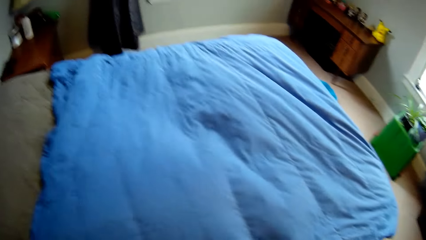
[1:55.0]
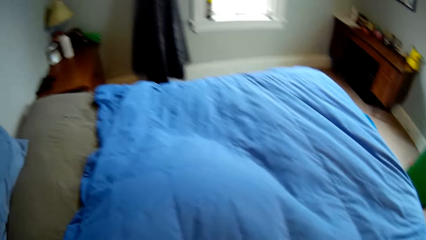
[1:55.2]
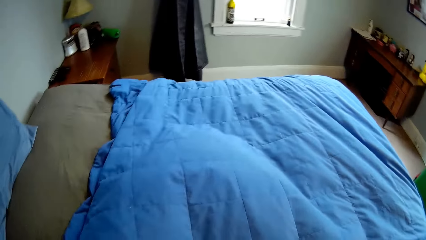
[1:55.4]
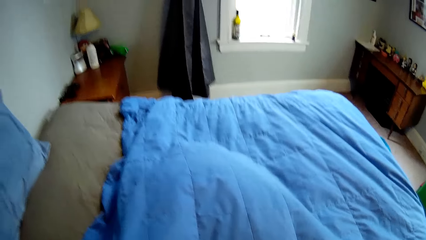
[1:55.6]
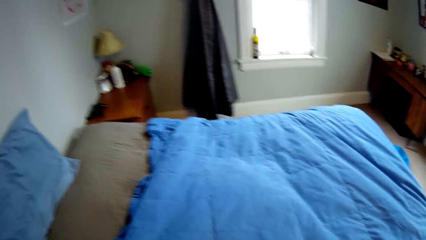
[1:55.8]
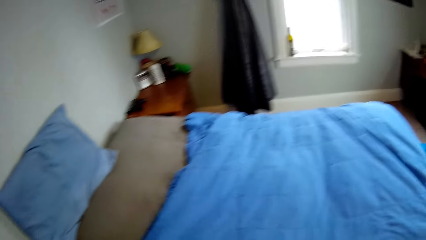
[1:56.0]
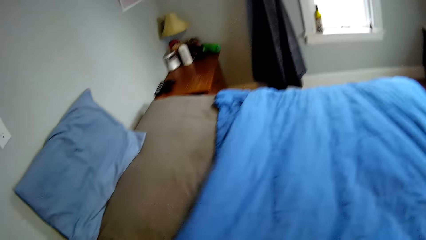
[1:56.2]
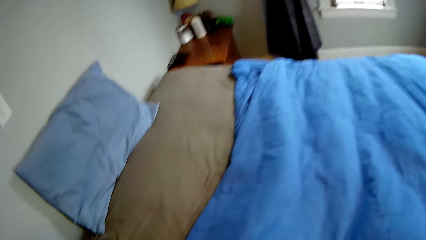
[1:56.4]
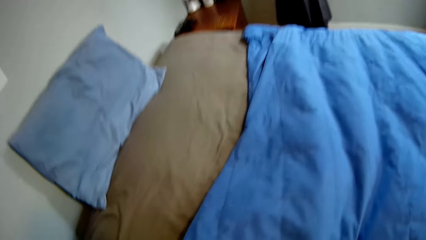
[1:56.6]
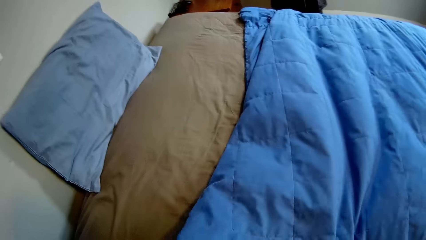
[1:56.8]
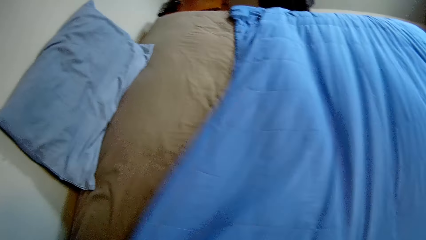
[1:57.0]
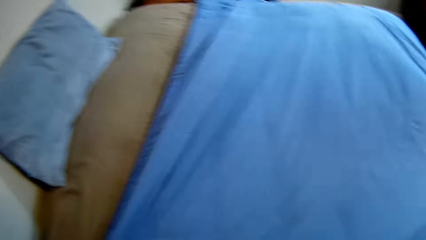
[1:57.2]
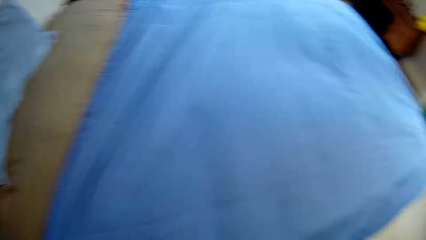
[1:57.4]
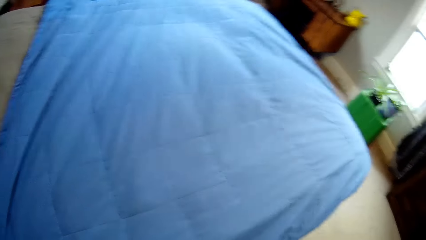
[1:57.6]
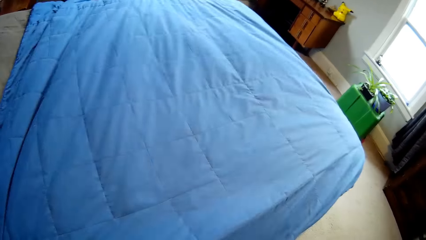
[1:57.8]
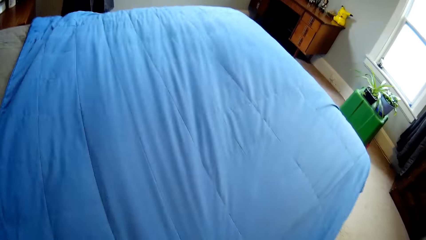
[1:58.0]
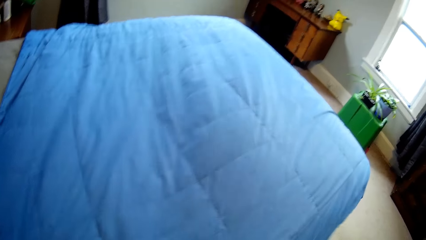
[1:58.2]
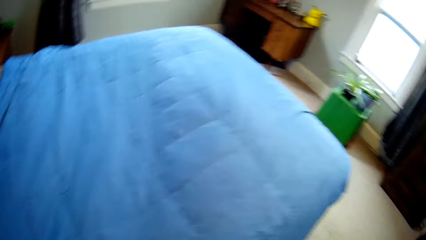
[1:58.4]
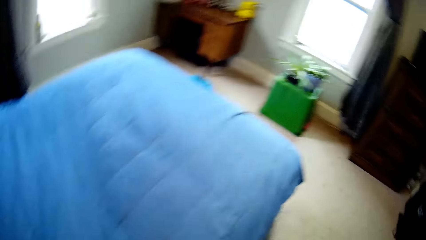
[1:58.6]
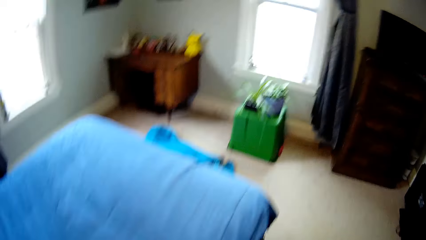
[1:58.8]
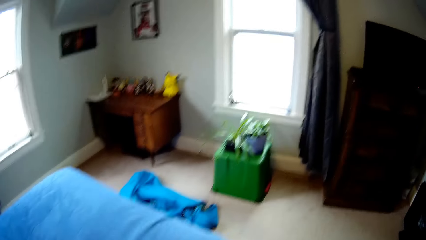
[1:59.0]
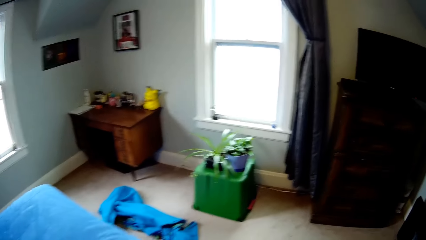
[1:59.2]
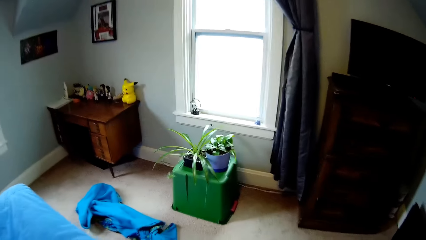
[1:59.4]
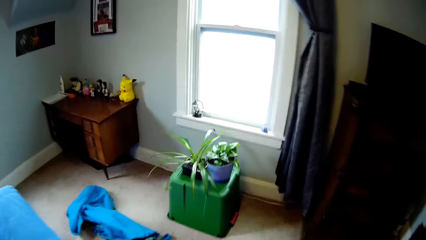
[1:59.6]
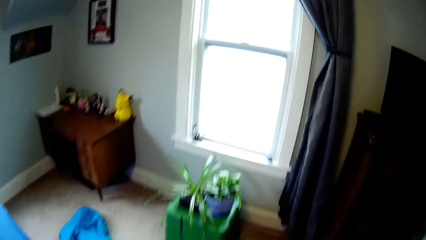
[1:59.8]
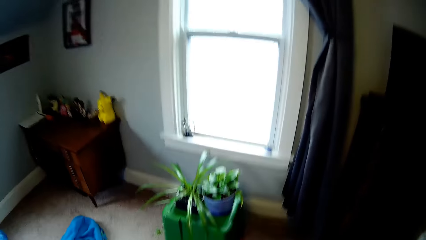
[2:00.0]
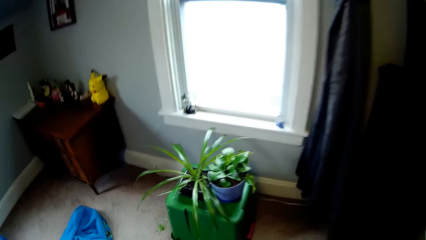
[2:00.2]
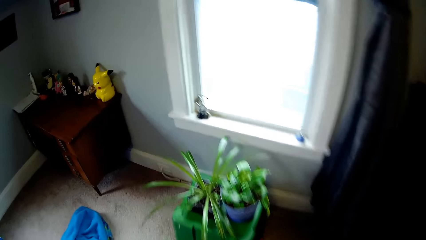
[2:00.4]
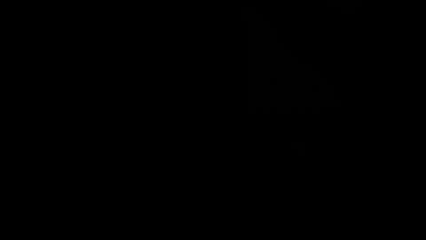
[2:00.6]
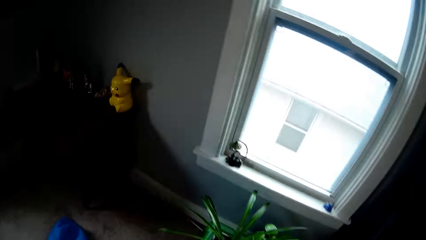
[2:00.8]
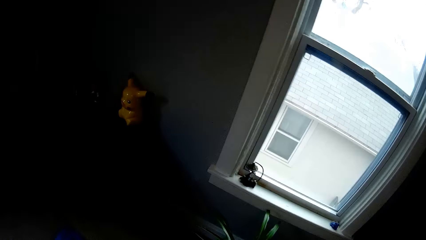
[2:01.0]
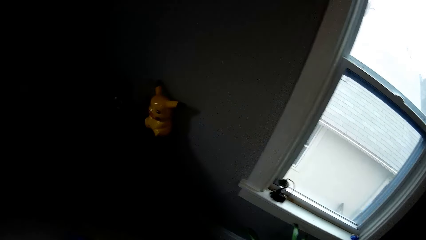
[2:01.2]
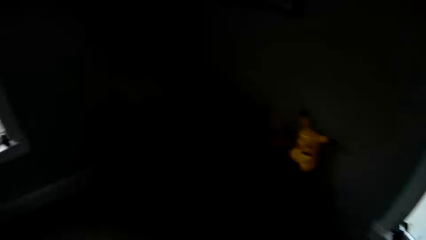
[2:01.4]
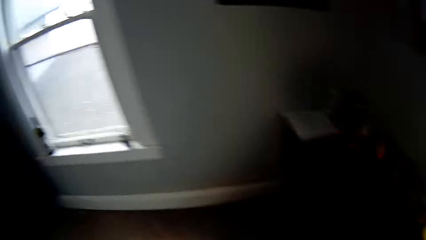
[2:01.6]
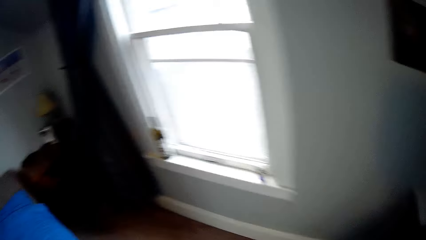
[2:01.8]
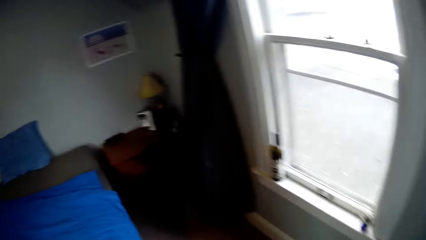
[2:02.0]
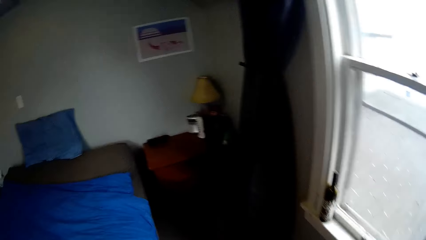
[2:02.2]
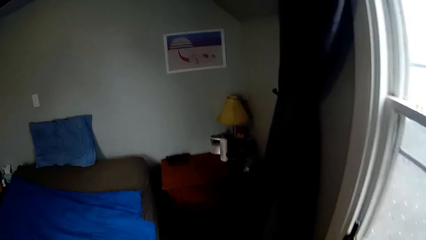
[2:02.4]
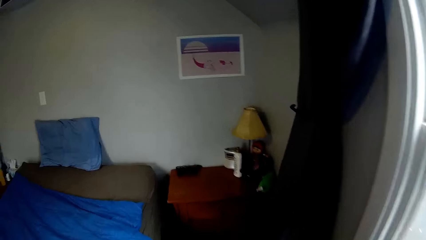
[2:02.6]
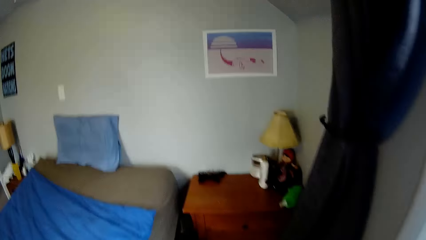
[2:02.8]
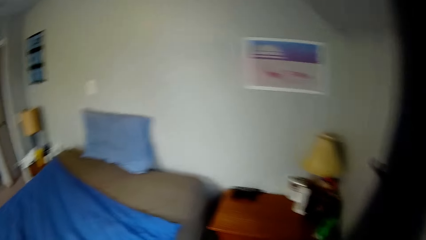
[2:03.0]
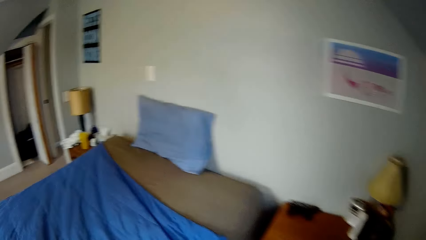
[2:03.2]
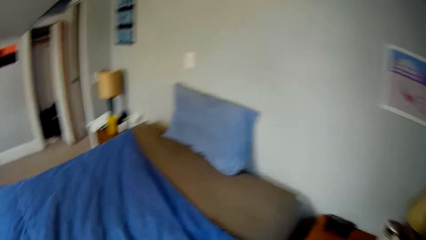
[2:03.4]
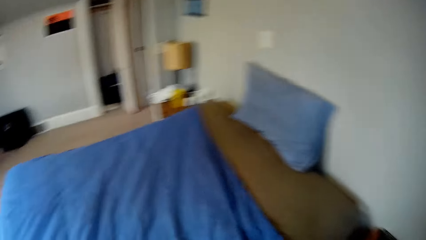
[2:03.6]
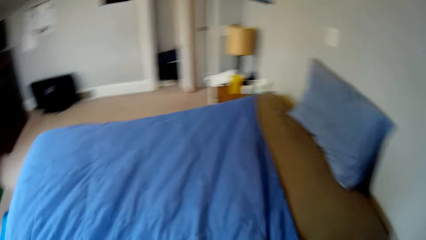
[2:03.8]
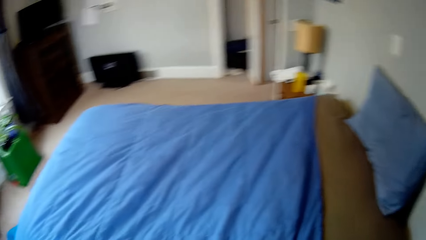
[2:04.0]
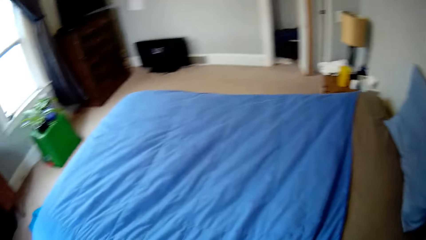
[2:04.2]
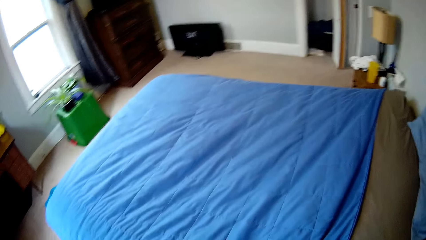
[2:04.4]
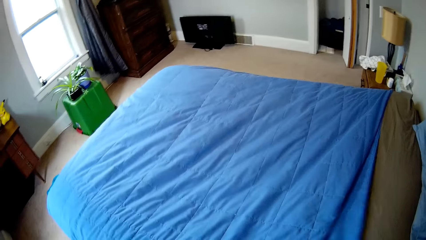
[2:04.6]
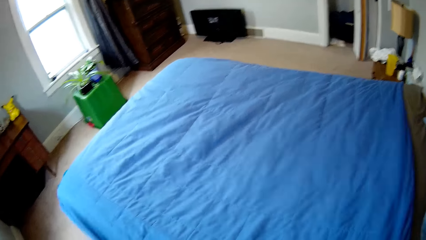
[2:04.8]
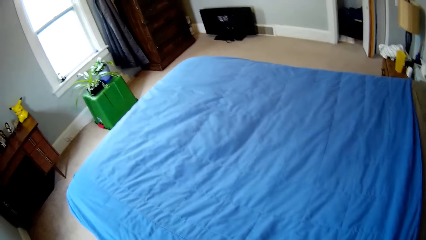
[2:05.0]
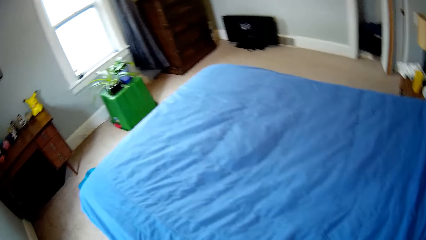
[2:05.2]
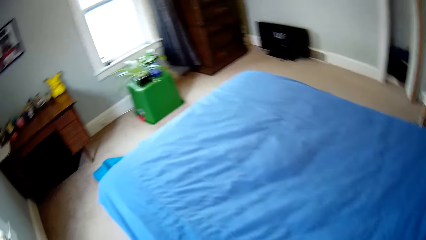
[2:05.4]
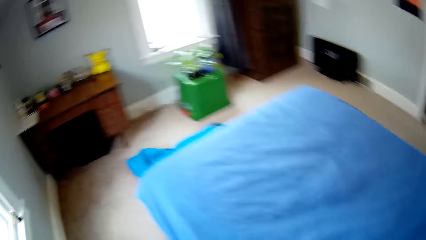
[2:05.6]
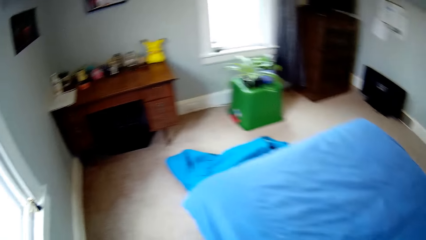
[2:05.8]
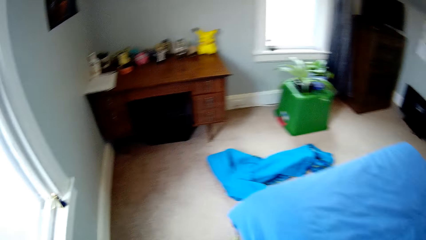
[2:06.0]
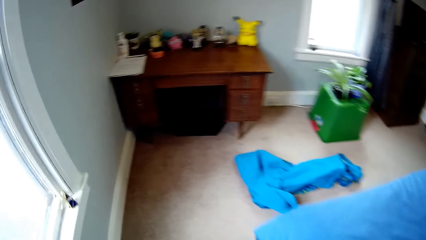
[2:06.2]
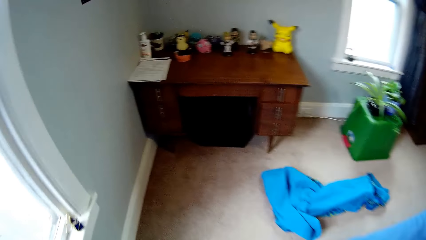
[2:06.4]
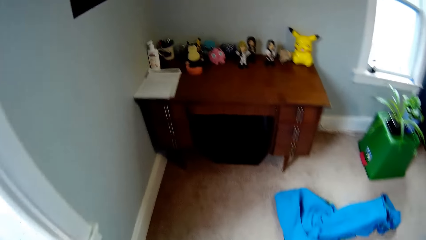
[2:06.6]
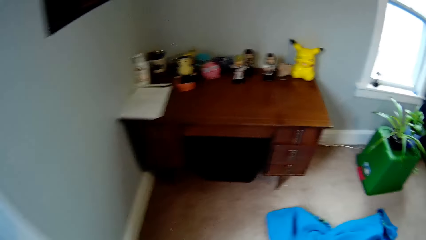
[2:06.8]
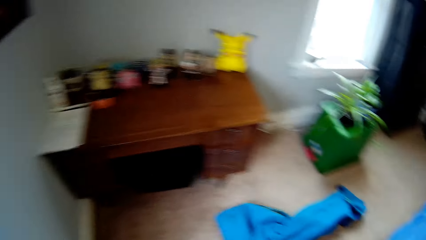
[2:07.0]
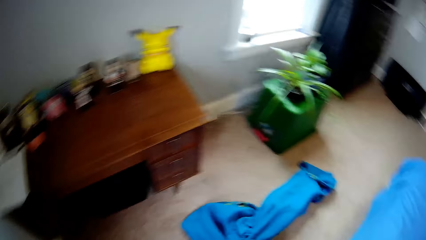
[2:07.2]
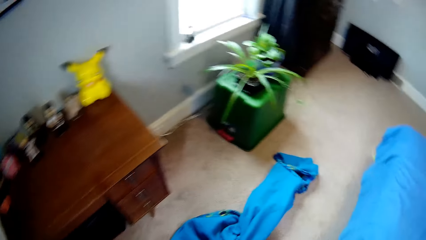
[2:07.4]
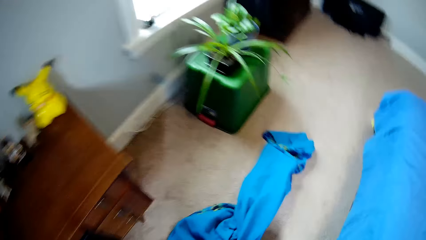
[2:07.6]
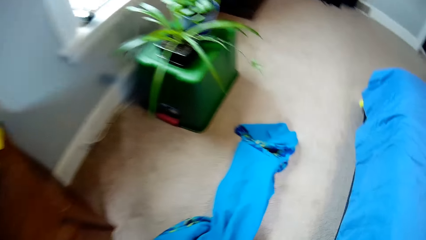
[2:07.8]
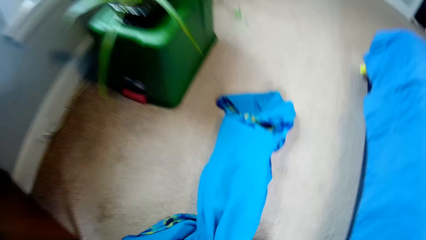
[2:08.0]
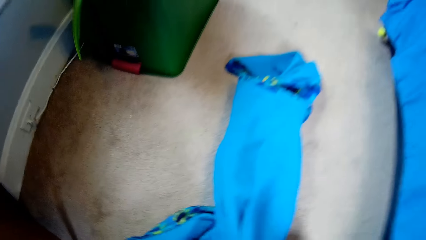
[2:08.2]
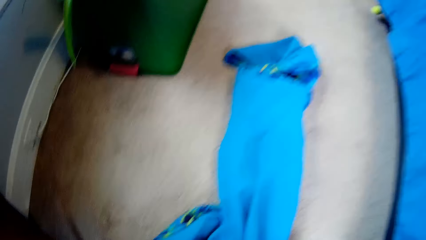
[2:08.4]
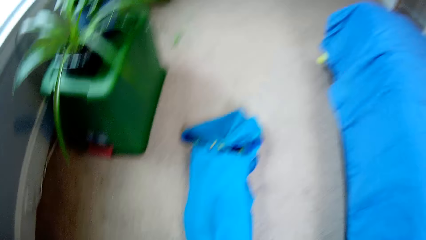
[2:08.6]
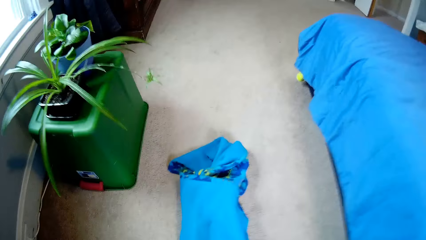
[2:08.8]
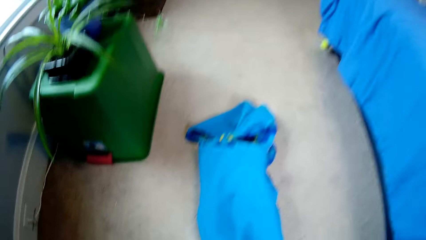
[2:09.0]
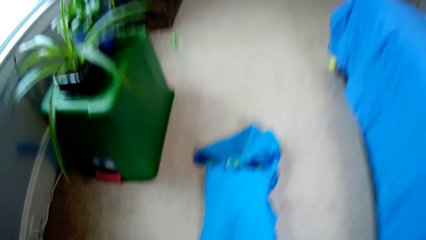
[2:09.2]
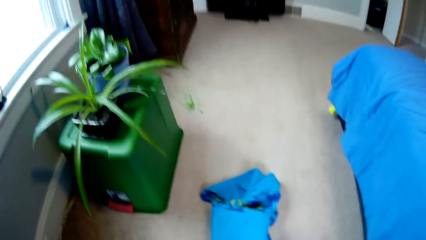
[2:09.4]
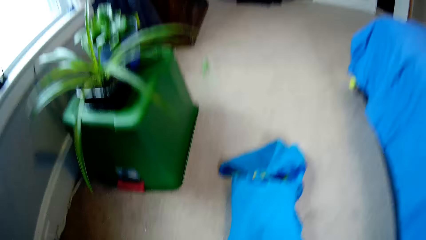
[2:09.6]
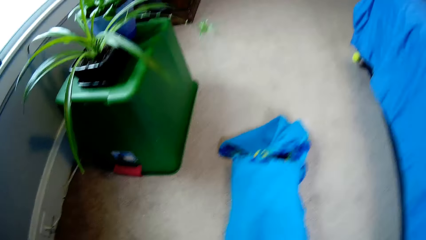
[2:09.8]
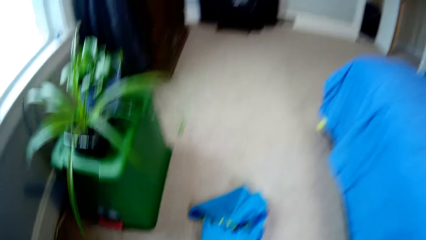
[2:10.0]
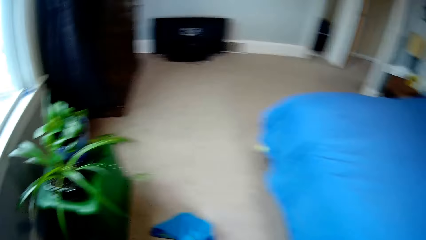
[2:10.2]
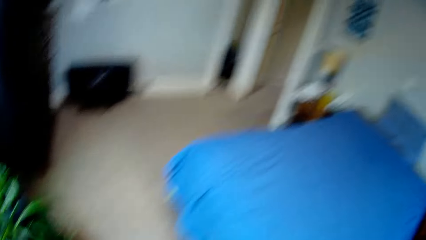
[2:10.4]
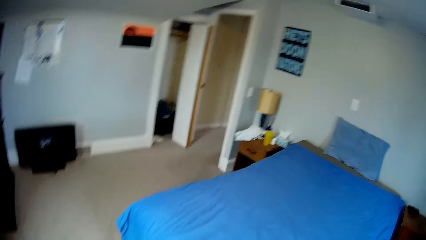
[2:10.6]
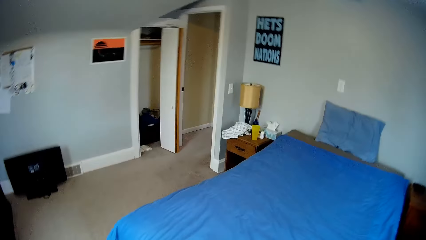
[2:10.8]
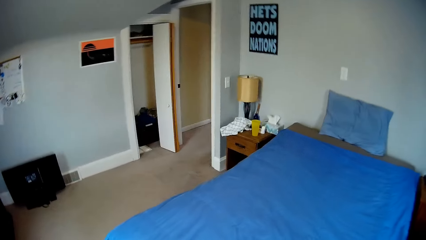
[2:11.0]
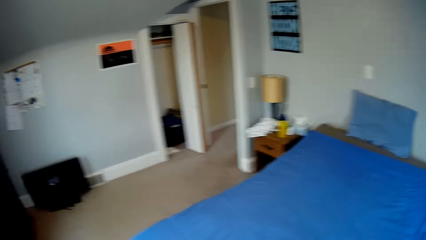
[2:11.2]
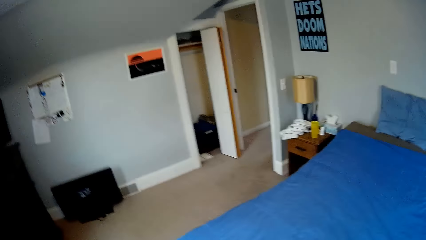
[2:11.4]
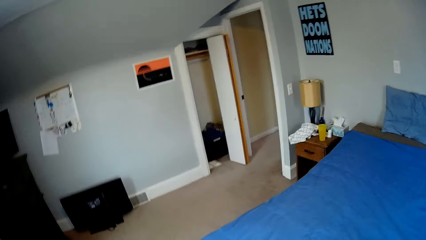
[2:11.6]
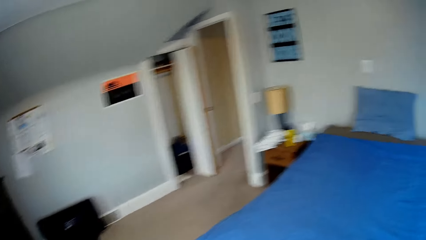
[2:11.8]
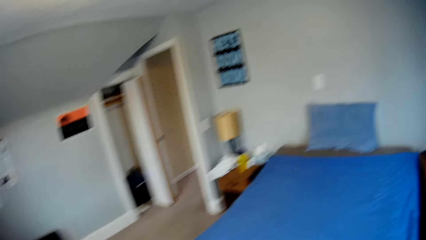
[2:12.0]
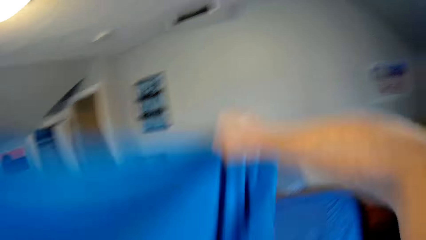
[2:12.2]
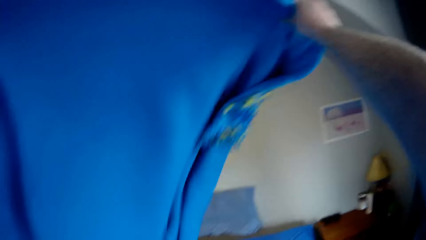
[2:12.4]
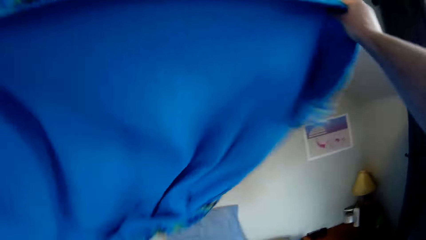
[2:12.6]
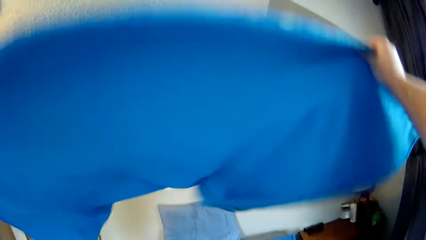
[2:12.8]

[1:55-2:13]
The camera wearer spreads the bed. They move around the bed. They spread the bedsheets. They move around the bed. They pick a sheet or duvet from the floor. They move around the bed. They spread the duvet.
